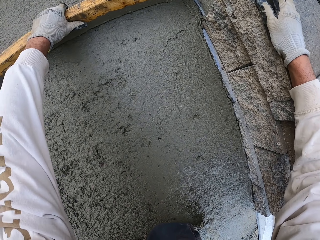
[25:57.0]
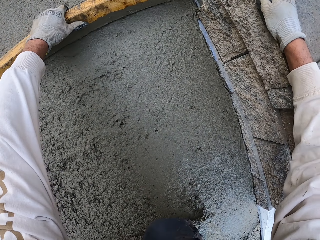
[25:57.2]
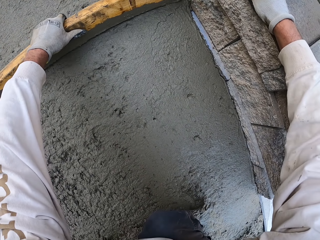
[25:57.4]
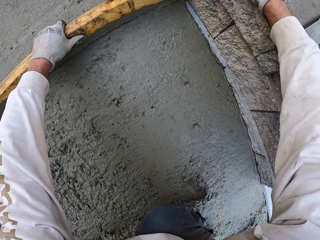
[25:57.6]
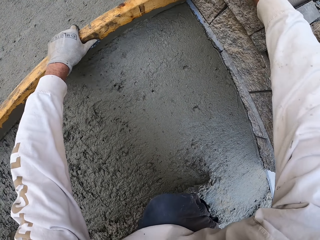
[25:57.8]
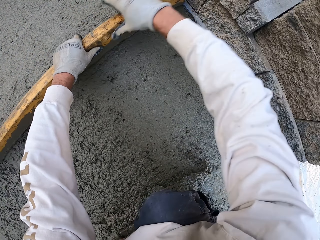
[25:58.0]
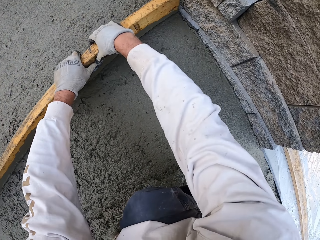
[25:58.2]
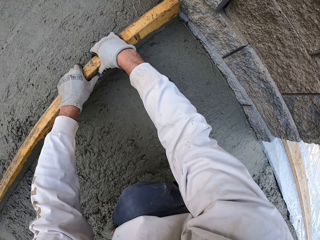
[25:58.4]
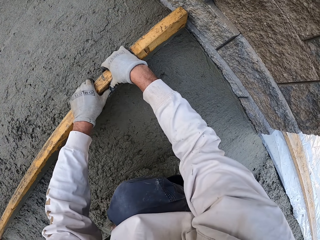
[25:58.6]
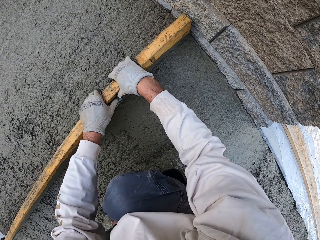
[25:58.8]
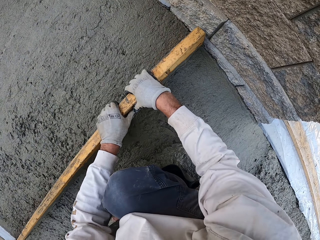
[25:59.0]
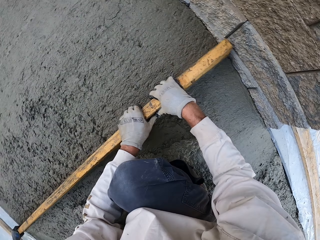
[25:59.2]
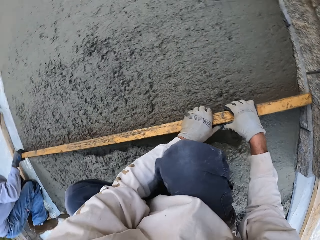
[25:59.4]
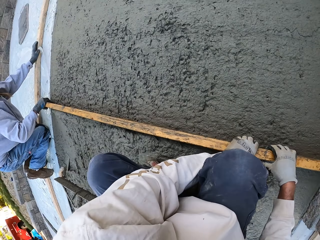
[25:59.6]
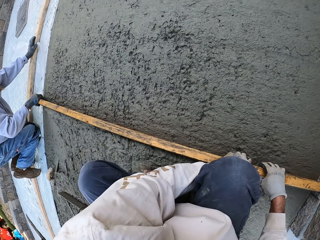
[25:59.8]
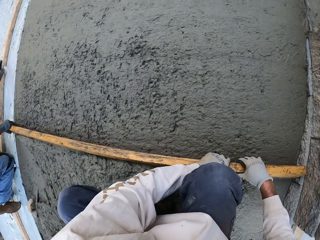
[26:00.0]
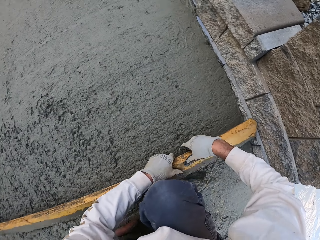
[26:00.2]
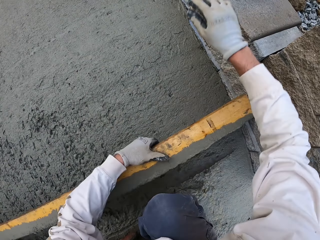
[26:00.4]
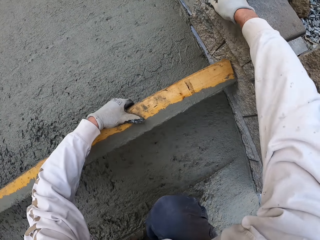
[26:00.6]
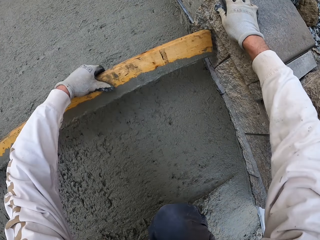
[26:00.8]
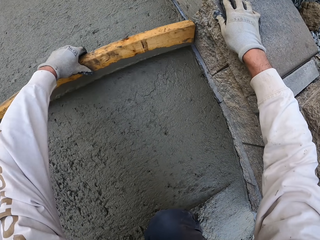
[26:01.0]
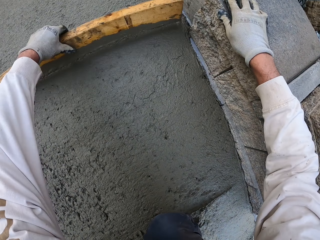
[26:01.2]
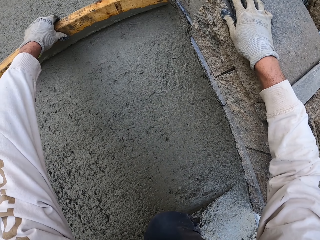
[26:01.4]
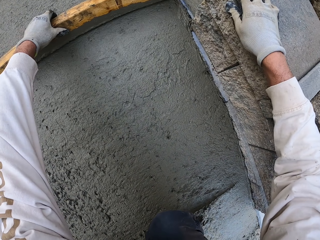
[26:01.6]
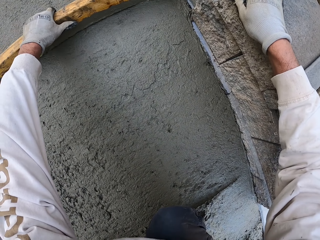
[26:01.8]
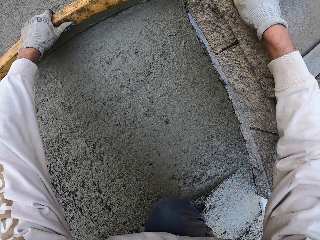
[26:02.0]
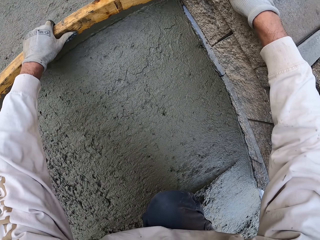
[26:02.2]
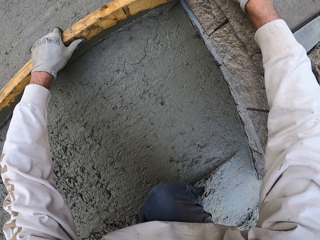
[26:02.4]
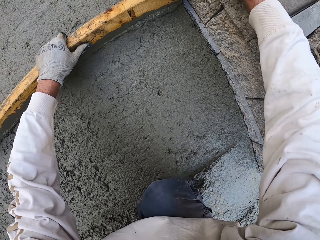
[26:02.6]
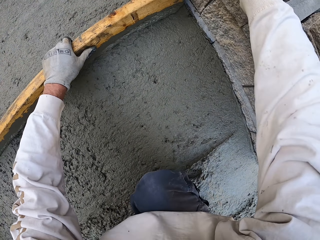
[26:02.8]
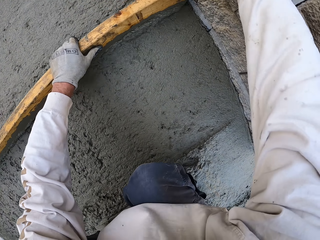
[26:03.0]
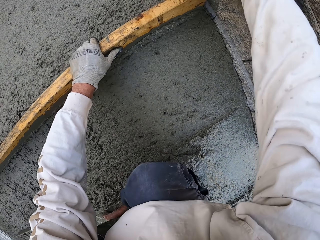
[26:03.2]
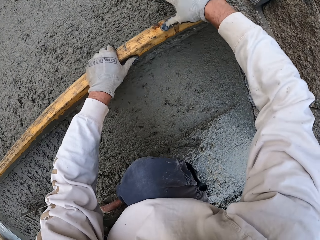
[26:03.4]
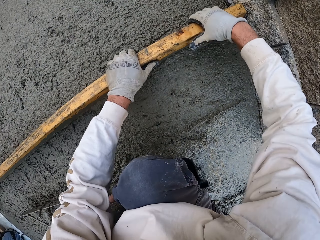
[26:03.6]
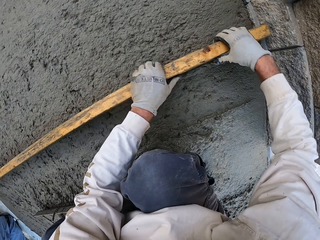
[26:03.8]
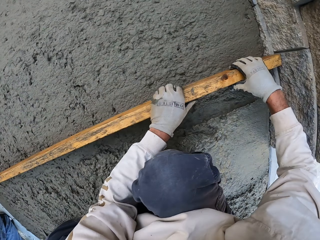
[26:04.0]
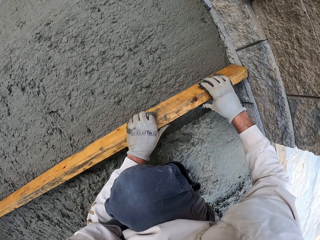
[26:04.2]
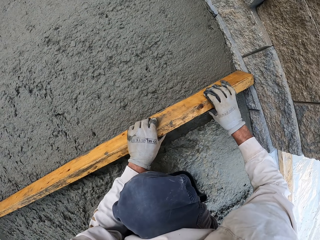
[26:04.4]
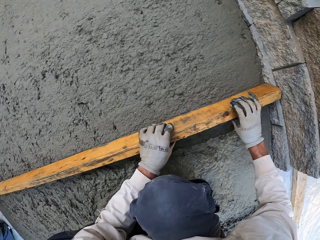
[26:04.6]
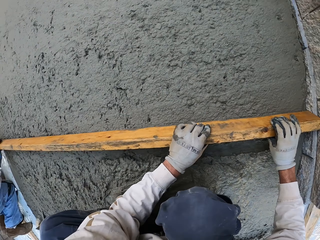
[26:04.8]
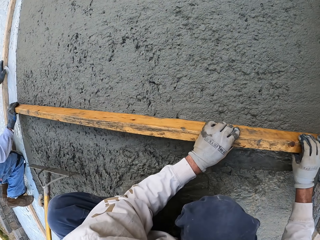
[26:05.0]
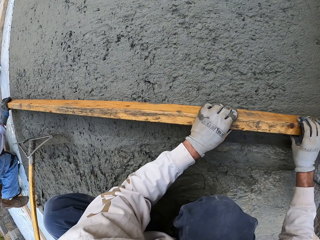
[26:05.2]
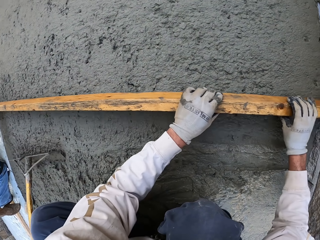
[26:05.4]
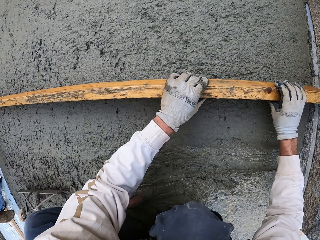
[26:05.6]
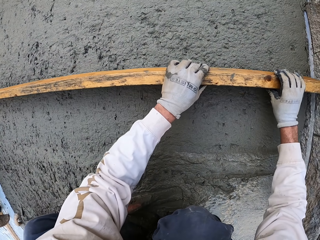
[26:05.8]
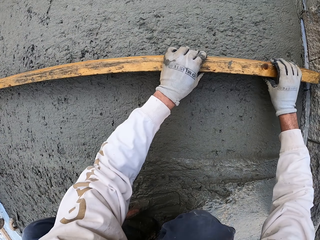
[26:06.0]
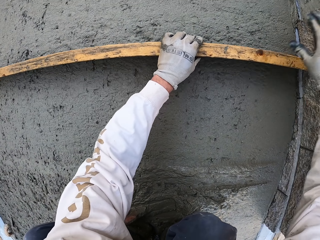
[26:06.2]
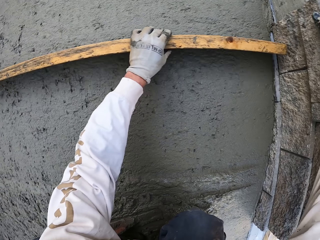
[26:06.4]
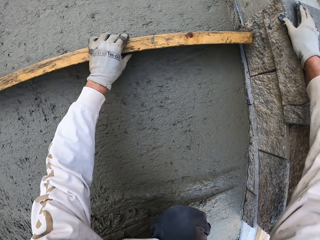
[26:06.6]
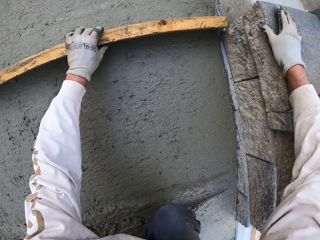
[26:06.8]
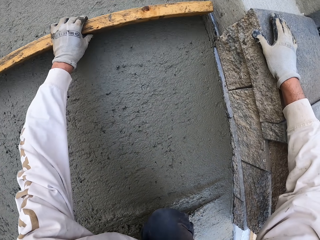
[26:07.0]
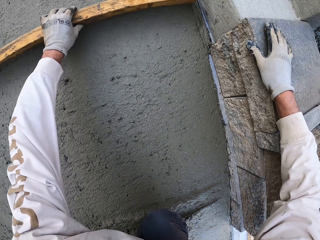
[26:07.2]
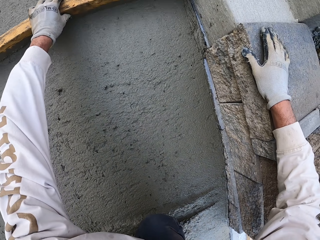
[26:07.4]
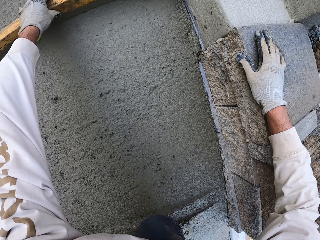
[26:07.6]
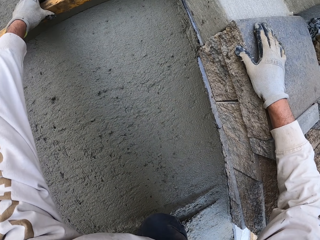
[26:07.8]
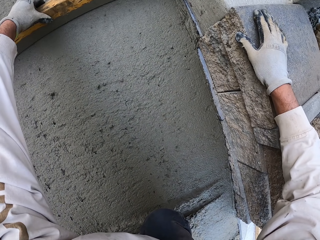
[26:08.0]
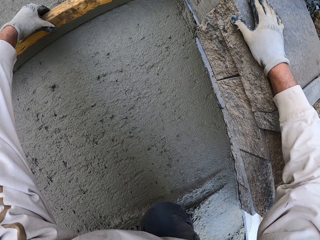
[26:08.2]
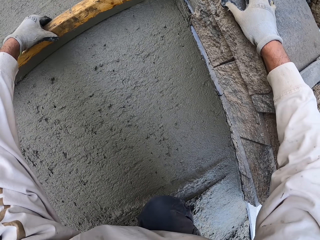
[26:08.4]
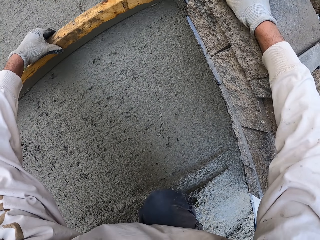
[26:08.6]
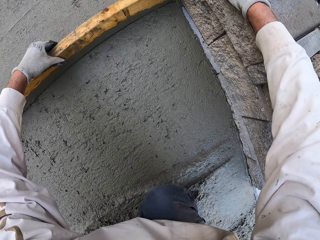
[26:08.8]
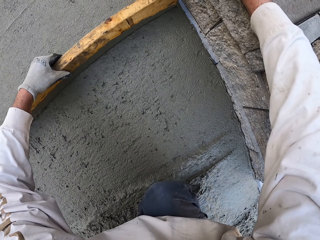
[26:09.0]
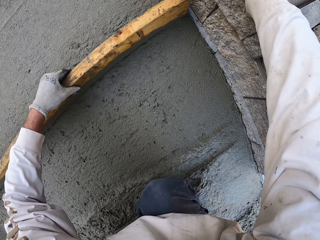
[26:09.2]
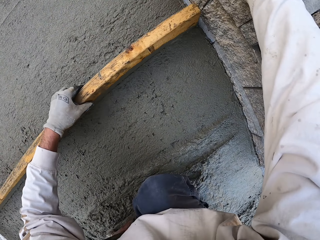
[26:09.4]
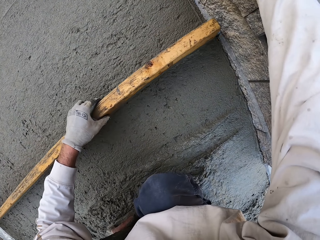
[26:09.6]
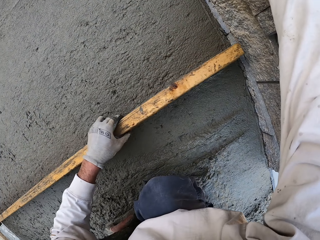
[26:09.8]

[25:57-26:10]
The camera wearer flattens the floor and touches the hand on the wall. They flatten the floor and look around. They flatten the floor and touch the hand on the wall. They flatten the floor. A man flattens the floor. Another man flattens the floor. The camera wearer looks around. They flatten the floor and touch the wall.

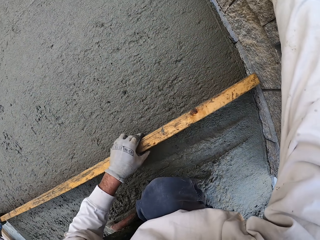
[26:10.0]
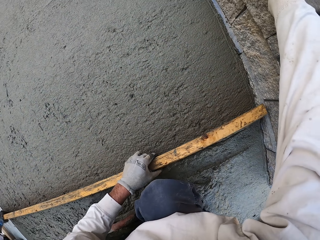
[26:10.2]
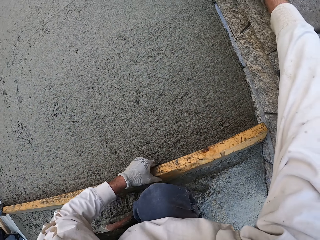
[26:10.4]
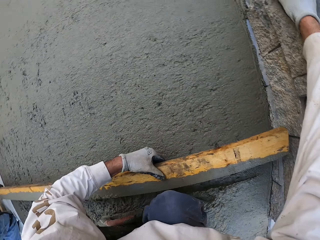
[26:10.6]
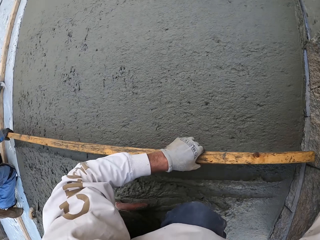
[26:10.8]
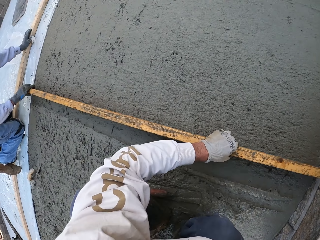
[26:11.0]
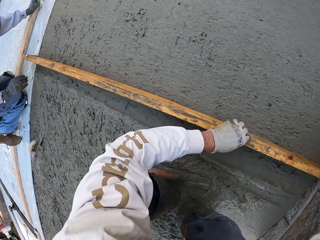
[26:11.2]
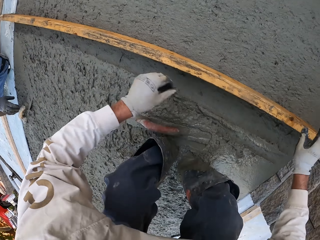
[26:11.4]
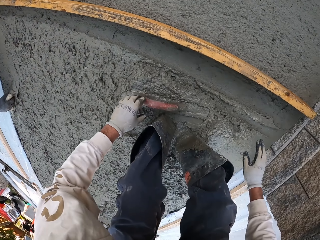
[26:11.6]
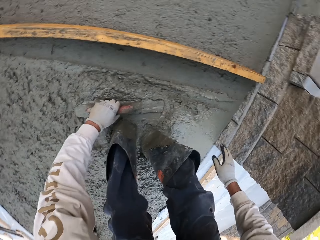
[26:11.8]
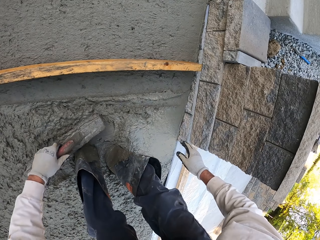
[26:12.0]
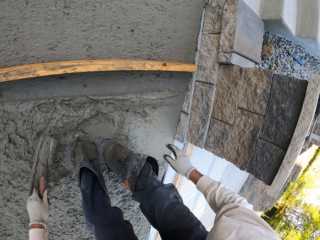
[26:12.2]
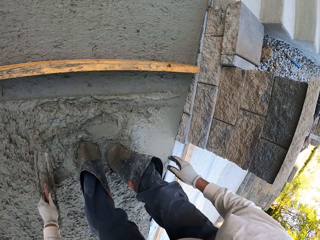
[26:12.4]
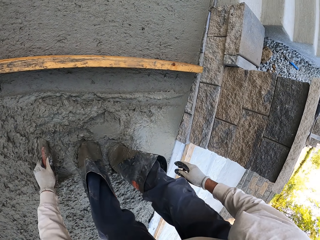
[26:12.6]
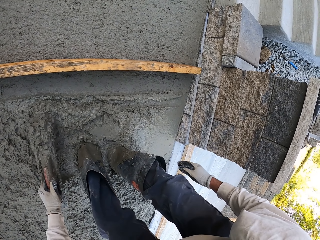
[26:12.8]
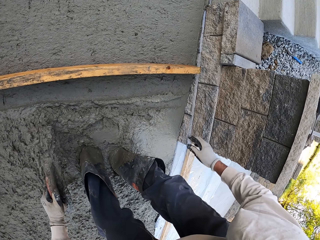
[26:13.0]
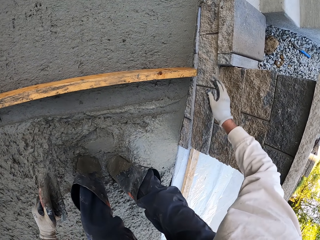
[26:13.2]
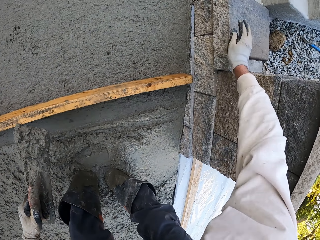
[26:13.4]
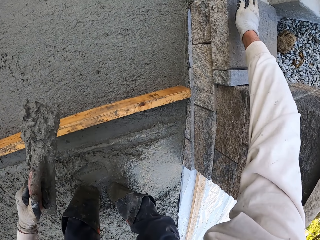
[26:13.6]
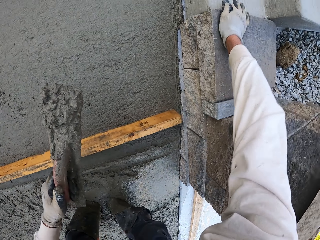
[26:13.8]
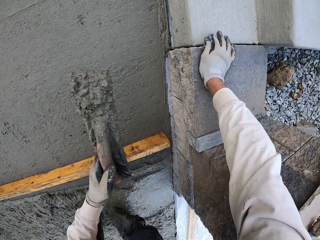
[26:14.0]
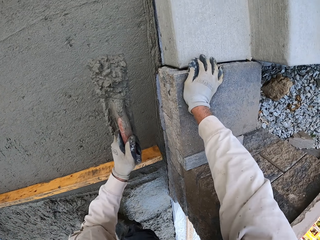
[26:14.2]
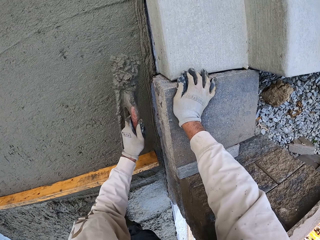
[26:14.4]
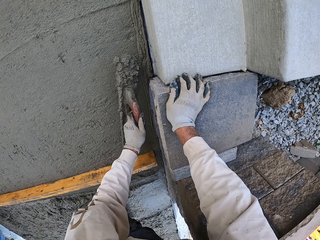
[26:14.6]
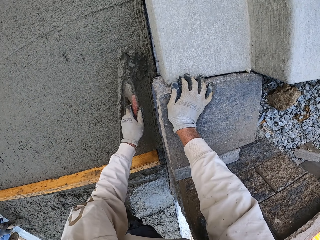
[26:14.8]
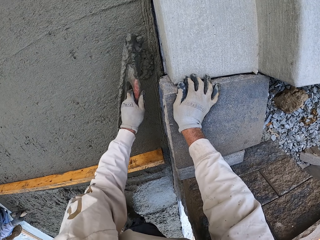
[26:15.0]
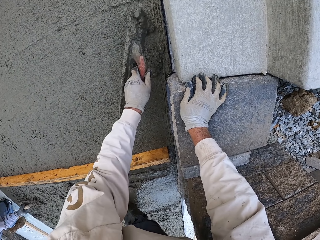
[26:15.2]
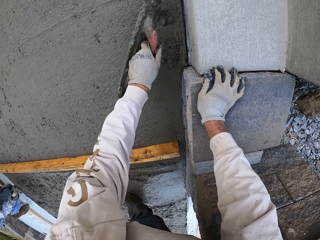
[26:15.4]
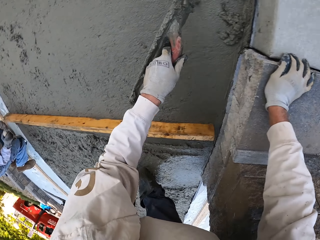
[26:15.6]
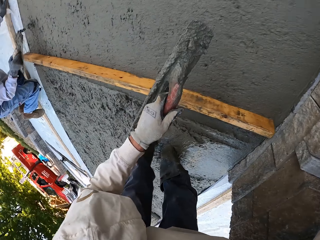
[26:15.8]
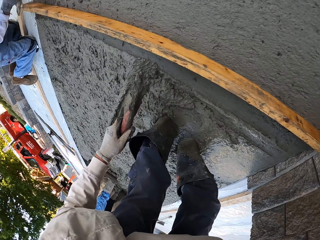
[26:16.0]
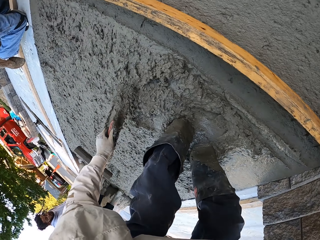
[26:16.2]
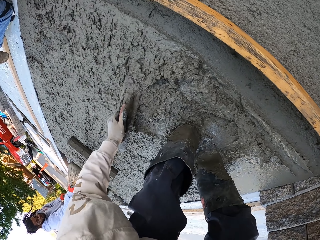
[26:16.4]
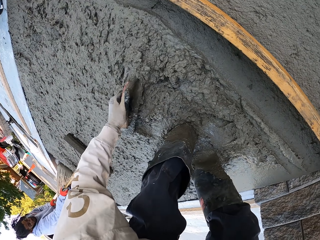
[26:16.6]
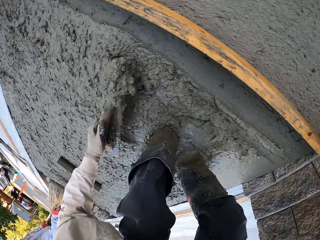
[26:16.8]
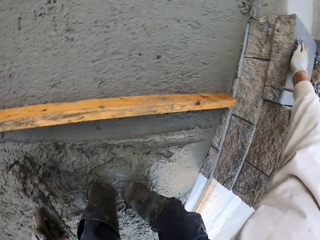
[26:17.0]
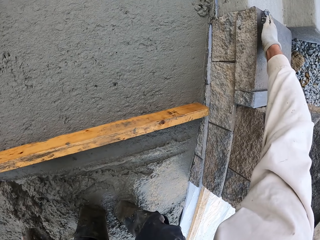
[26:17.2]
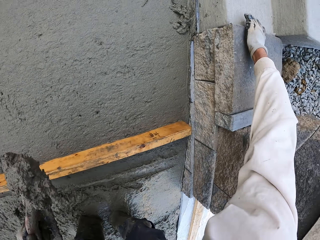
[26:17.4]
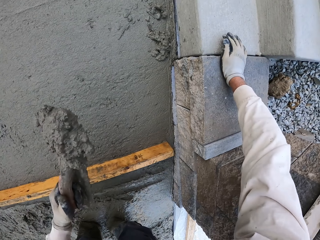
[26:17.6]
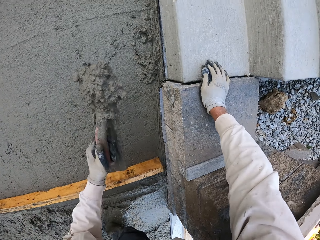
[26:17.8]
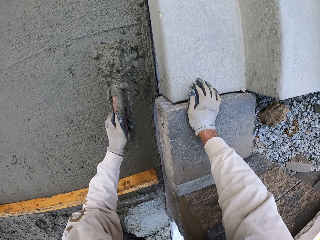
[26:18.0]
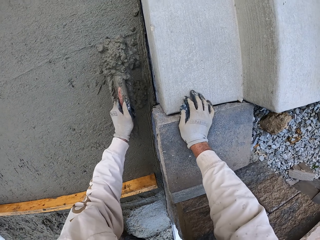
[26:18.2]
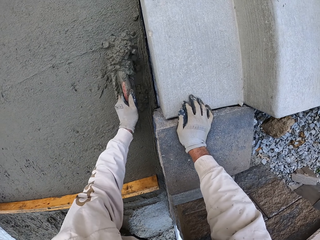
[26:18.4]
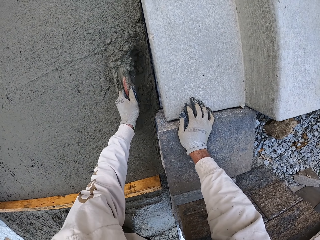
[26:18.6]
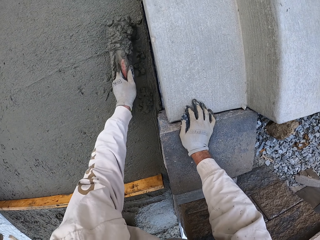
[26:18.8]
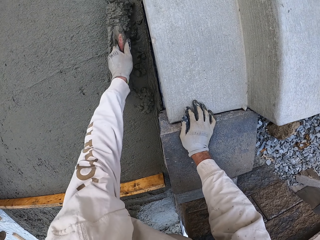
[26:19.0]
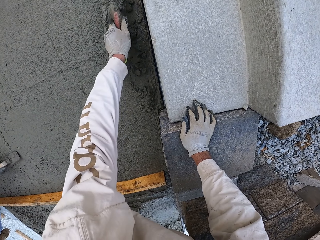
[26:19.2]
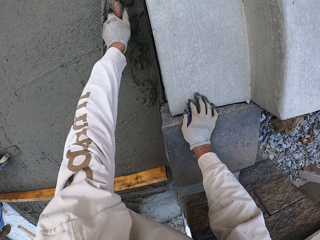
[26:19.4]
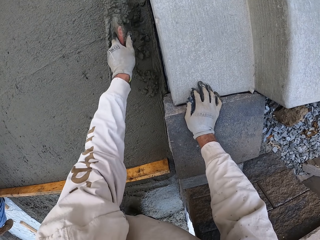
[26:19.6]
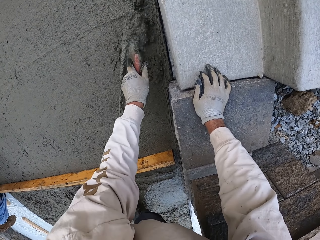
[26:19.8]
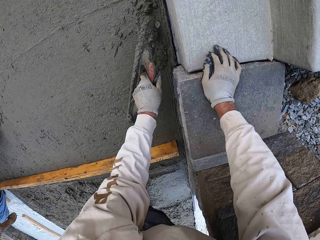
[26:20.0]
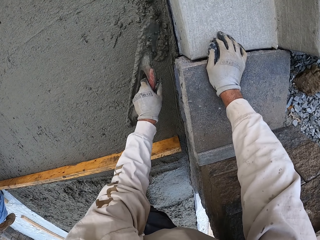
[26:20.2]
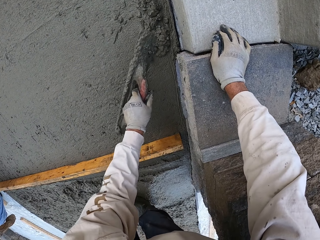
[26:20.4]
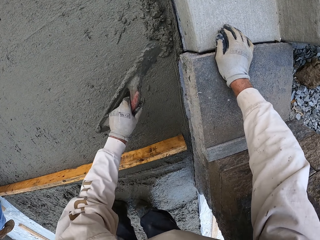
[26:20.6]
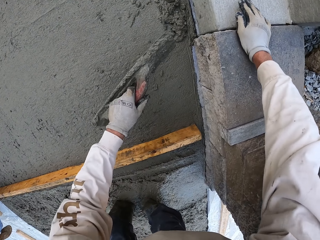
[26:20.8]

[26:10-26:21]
The camera wearer looks around. They pick up the midget trowel. They scoop the concrete. They touch the wall. They put the concrete down. They look around. A man holds the midget trowel. The camera wearer scoops the concrete. Another man flattens the floor. The camera wearer puts the concrete down.
